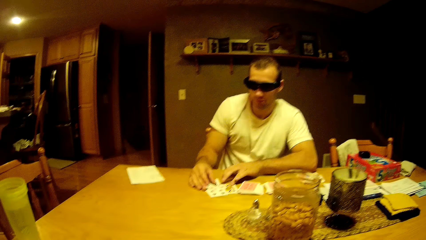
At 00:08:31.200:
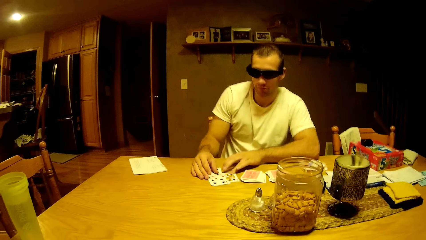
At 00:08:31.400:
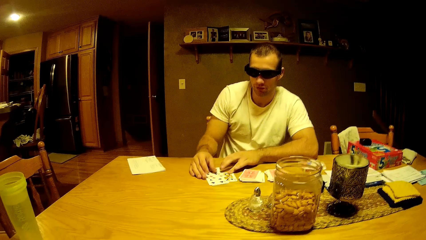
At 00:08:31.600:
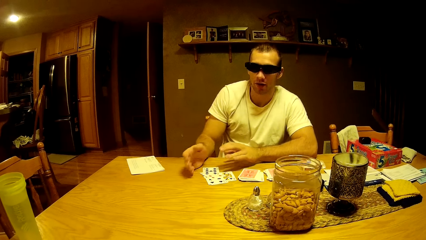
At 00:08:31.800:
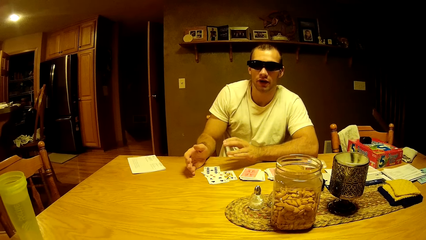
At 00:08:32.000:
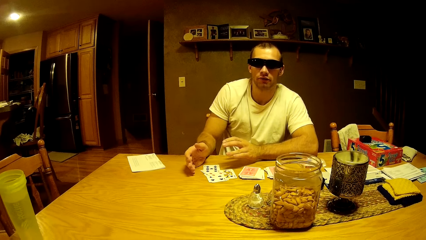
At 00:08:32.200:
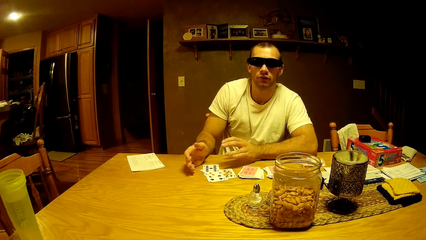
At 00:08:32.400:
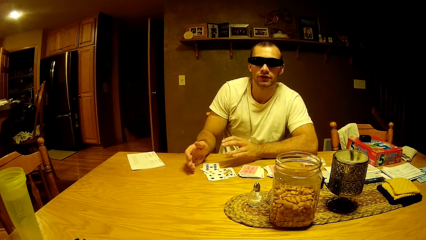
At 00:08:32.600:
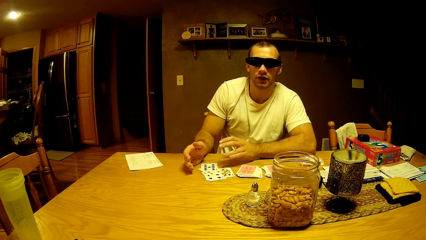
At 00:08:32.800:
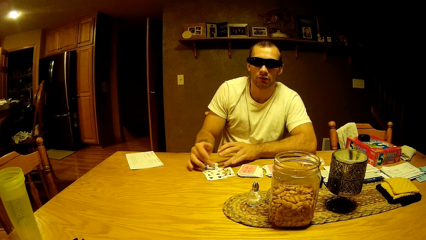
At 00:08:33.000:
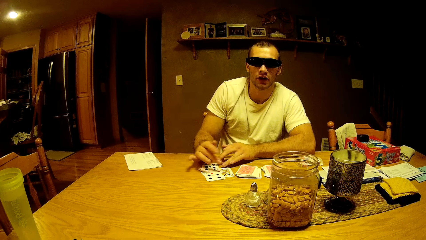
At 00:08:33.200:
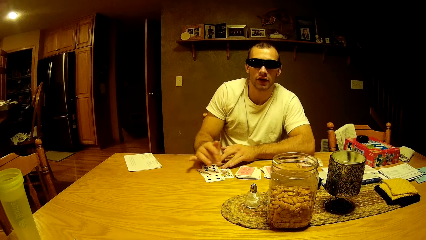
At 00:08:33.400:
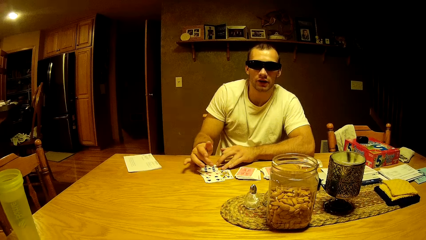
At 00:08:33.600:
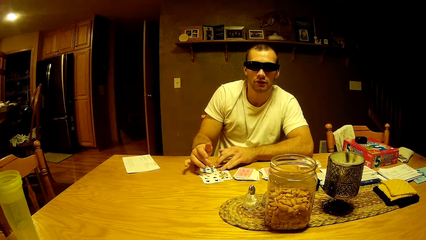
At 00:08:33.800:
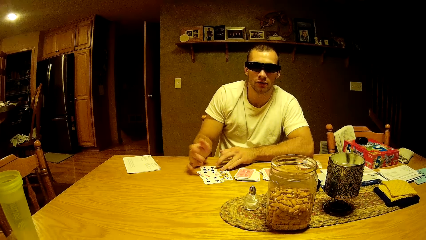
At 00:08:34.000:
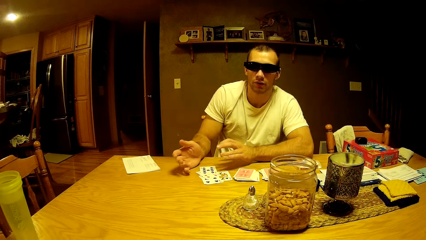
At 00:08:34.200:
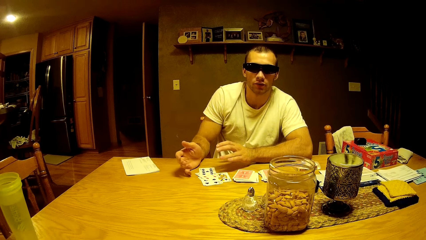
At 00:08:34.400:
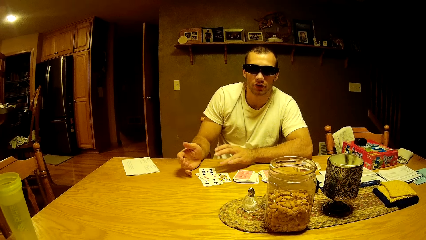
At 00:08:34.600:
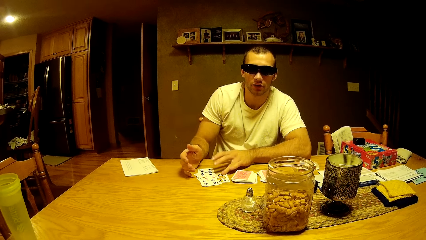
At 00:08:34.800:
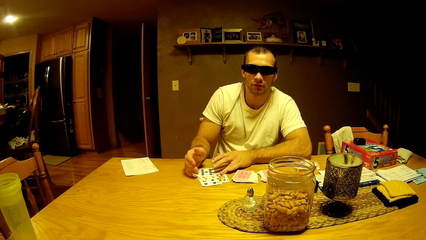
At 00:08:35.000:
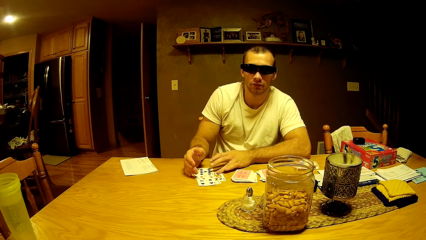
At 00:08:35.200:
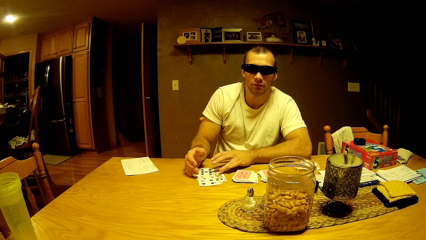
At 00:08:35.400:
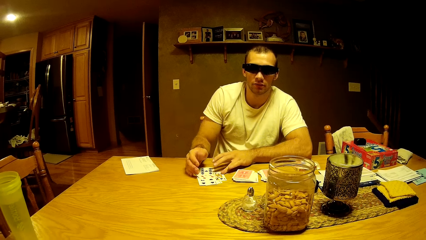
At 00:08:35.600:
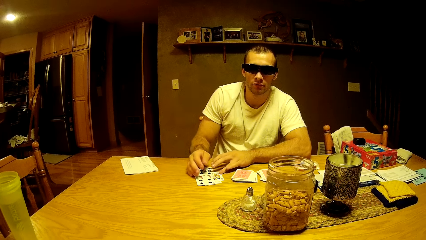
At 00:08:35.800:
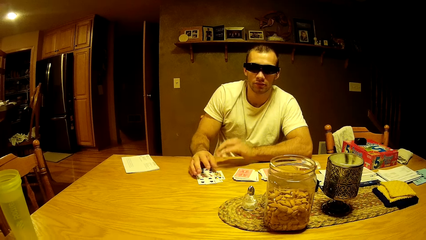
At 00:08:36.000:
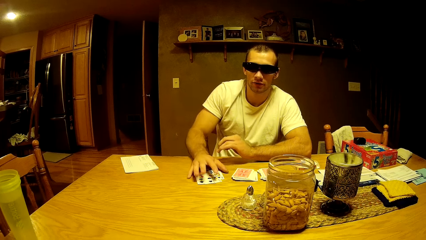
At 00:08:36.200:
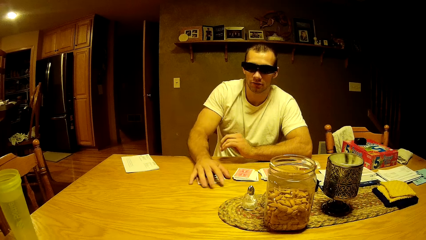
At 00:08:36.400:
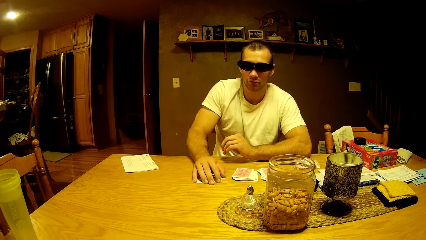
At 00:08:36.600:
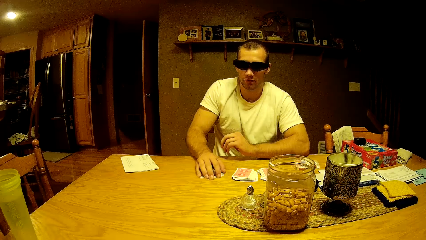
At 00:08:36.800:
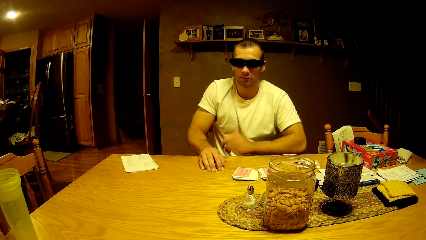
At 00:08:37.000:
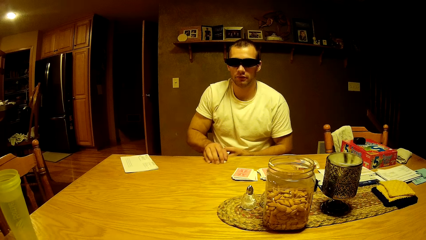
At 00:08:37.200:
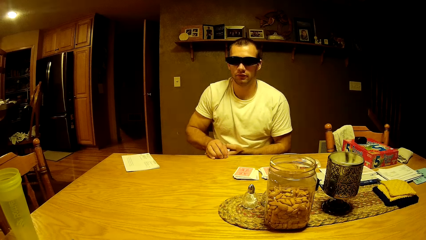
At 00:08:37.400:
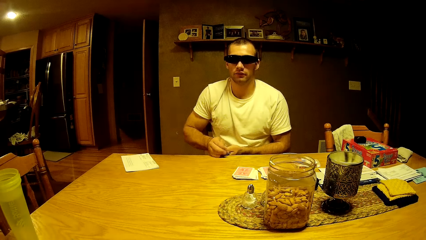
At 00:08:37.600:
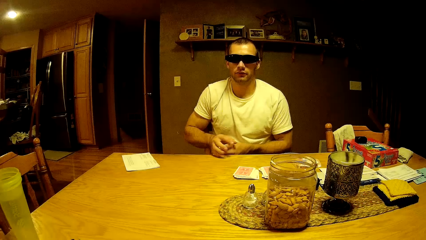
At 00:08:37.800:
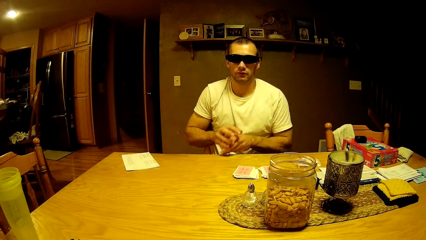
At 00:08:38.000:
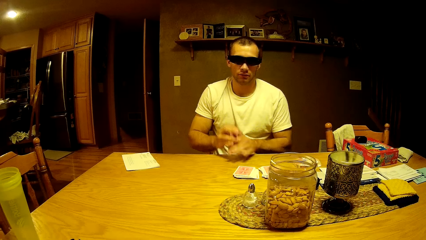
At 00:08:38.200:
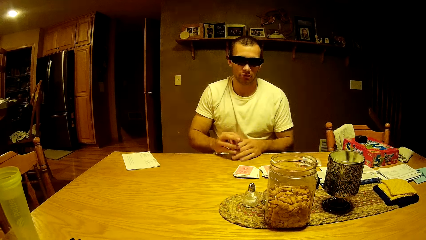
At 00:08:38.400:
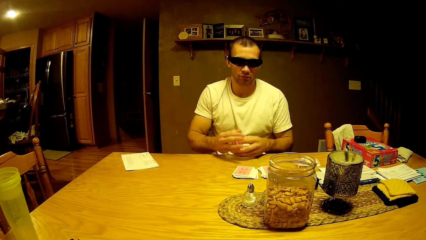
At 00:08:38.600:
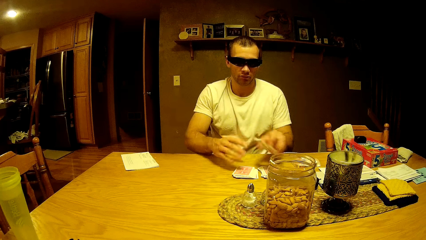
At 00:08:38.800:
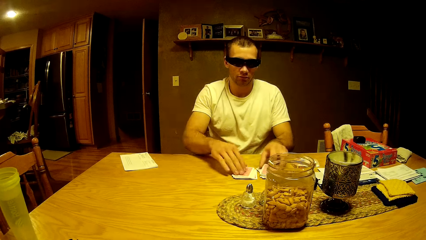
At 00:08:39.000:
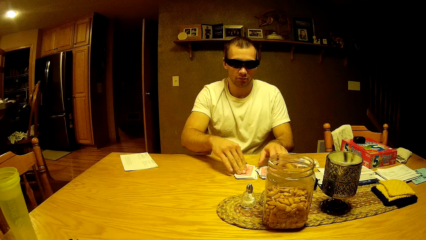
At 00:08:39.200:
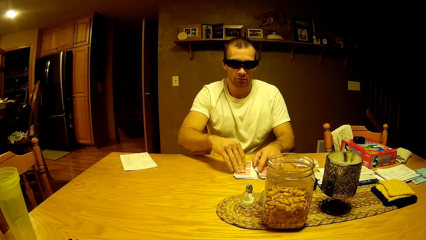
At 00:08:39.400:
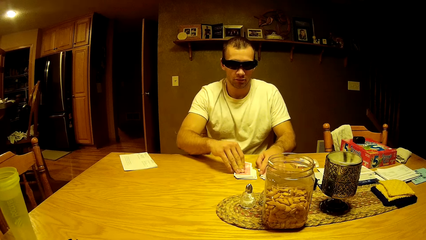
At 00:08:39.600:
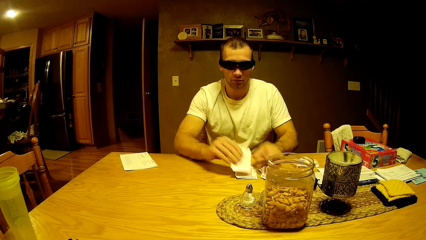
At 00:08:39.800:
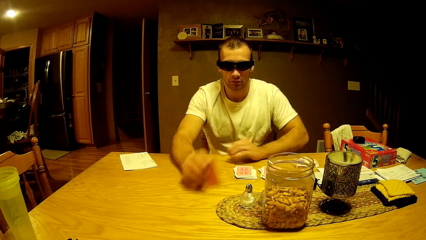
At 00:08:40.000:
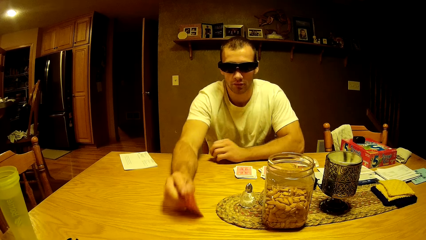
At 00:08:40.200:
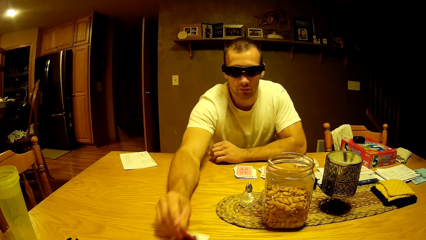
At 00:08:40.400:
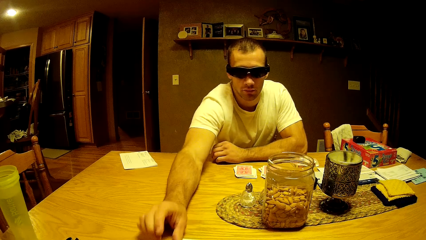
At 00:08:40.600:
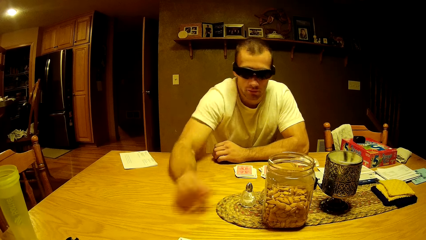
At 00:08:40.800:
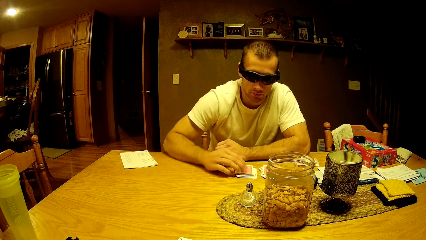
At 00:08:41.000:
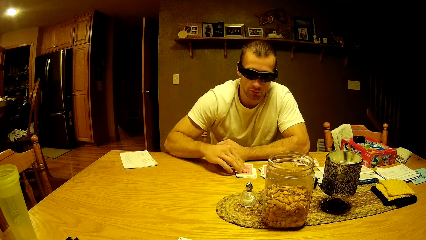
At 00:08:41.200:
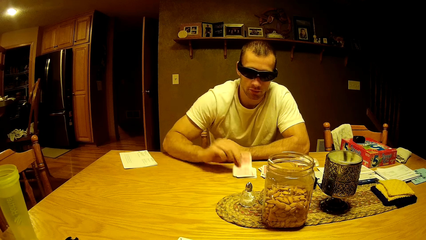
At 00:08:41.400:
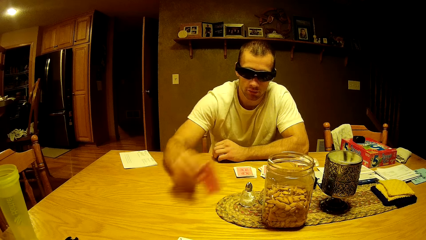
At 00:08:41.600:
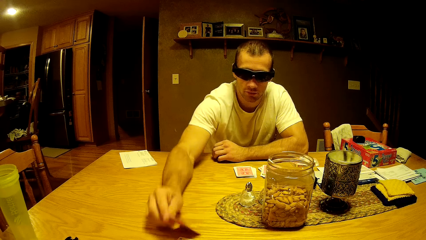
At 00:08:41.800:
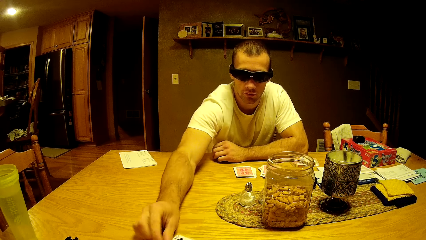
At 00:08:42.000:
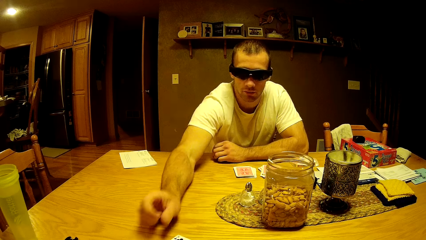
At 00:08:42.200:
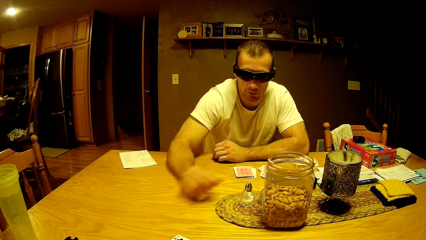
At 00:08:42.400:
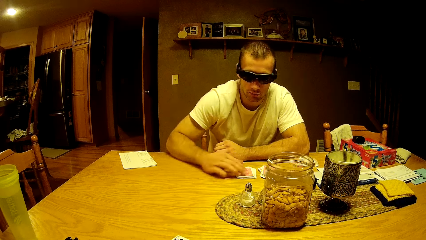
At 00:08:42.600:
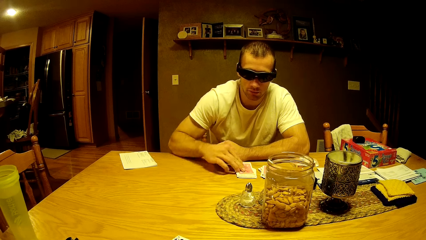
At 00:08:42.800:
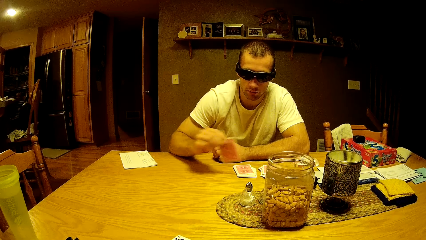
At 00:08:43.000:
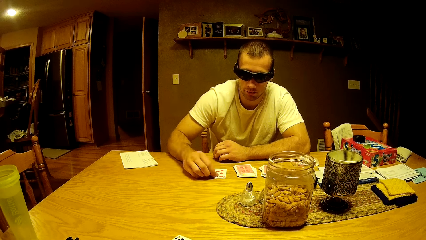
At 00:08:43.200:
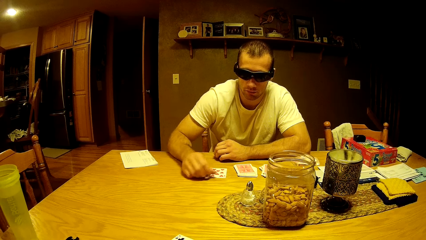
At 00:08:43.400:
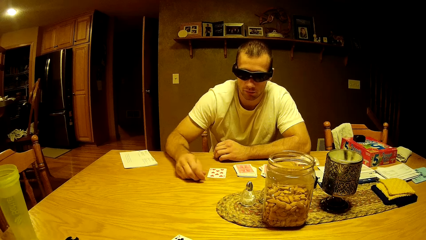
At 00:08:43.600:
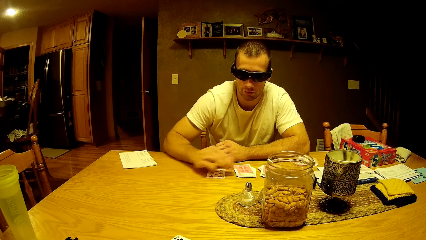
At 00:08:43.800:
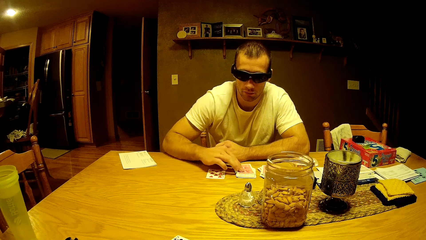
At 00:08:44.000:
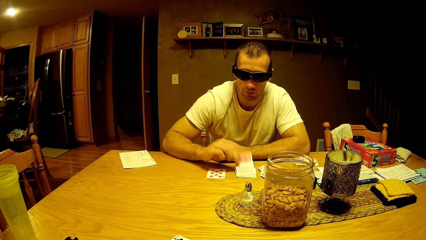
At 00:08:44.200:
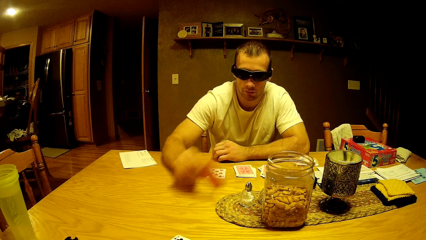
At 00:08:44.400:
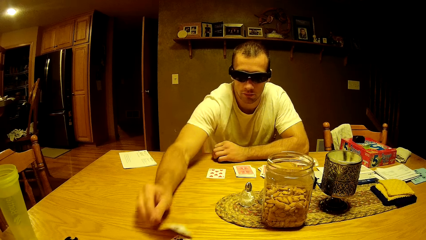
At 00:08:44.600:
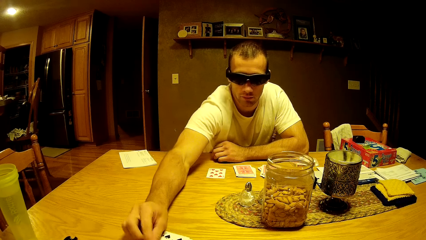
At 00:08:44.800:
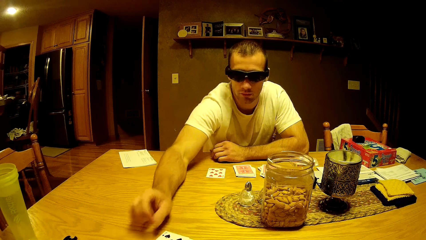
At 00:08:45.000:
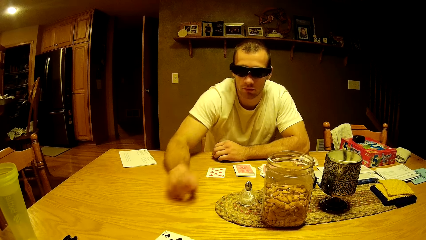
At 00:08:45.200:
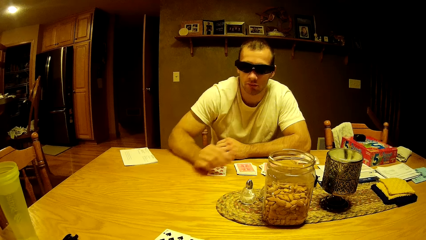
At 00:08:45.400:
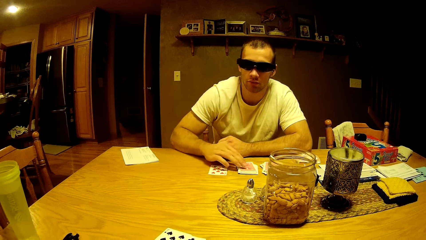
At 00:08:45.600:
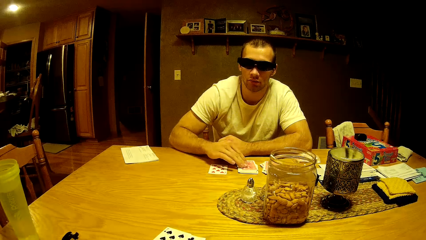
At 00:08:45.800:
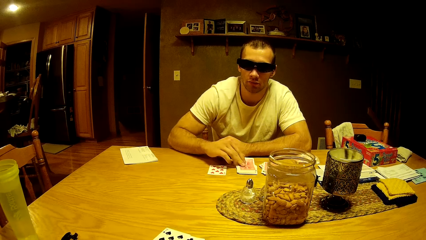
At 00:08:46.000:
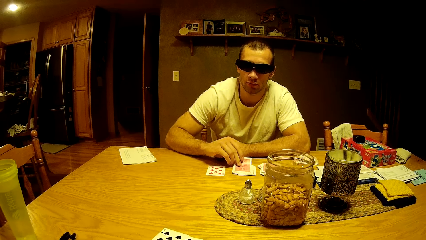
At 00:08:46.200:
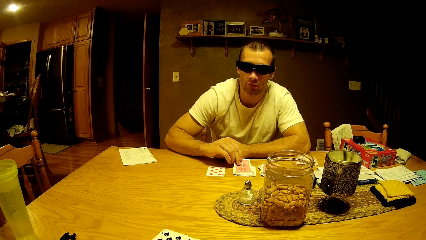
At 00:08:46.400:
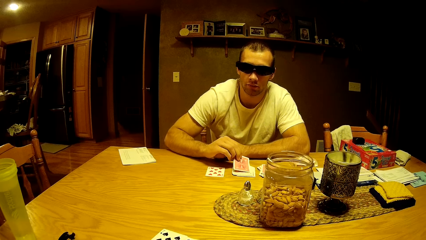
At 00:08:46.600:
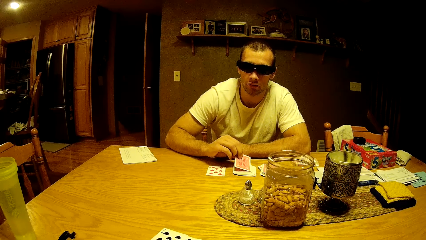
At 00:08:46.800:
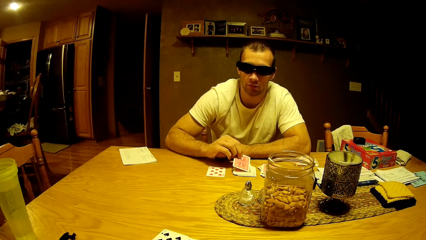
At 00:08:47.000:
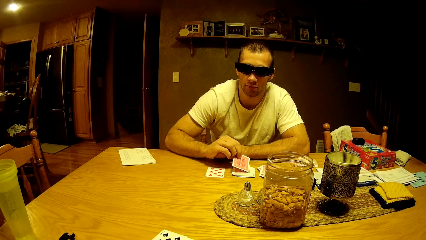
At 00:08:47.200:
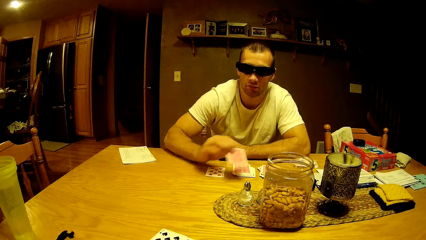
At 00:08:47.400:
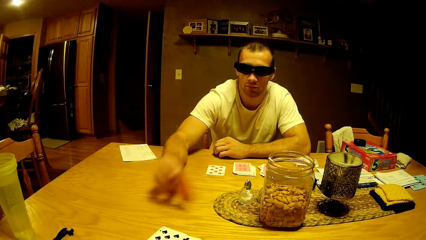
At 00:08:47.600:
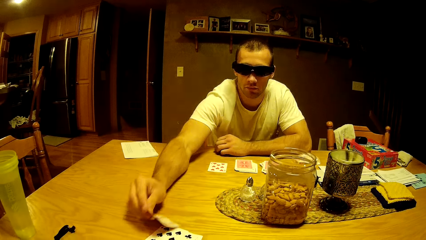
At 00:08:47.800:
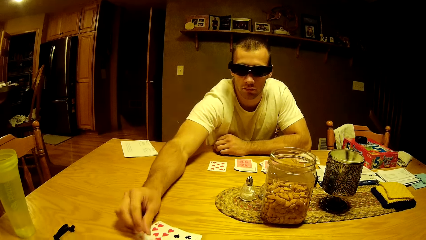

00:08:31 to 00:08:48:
A man holds cards and talks to the camera wearer. The man holds the cards, picks cards, moves the cards at the edge of the table, plays a card game, picks a card, puts the card on the table, picks a card, puts the card on the table, picks a card, puts the card on the table, picks a card, puts the card on the table and picks a card.
